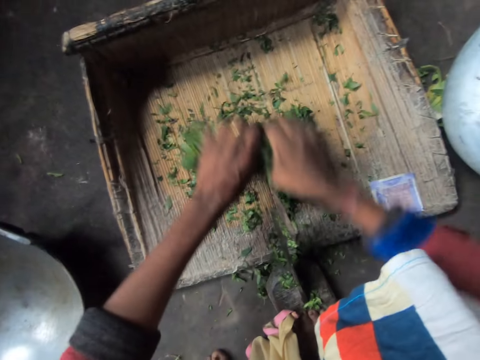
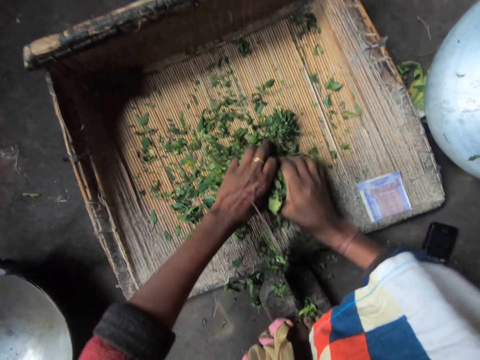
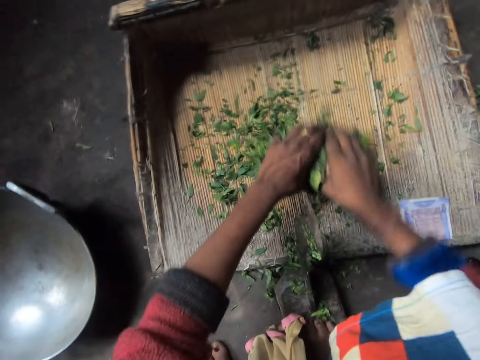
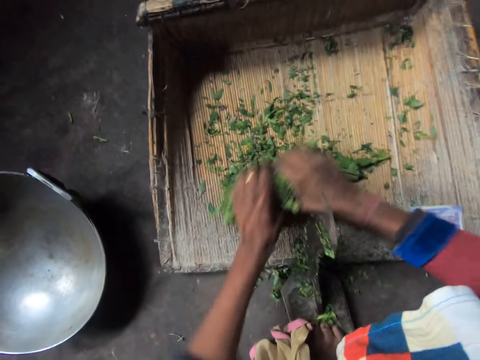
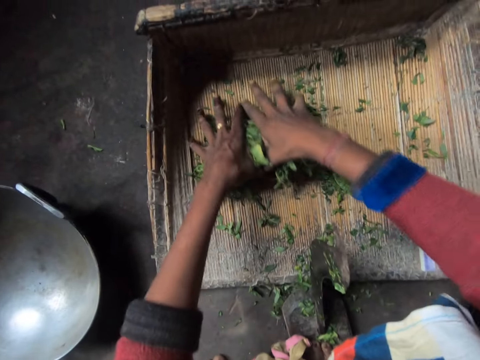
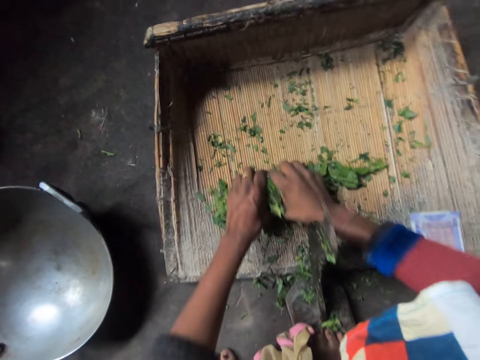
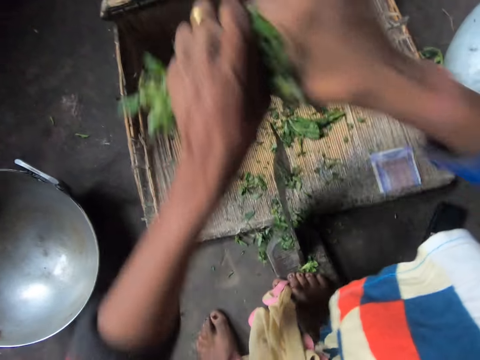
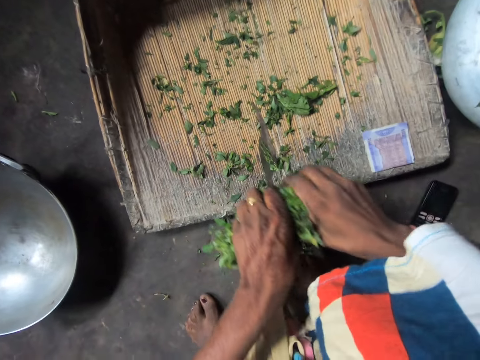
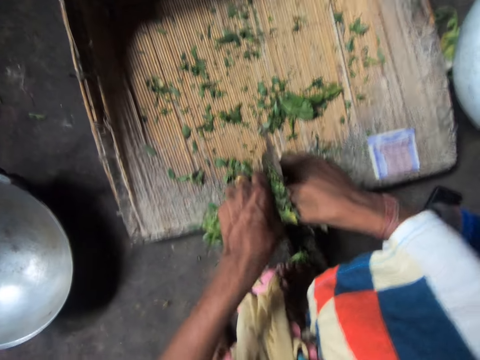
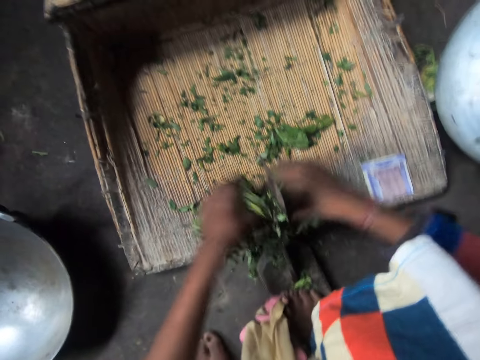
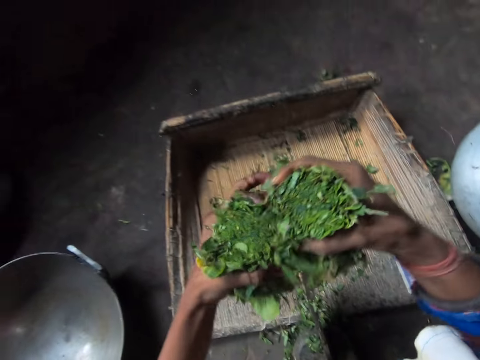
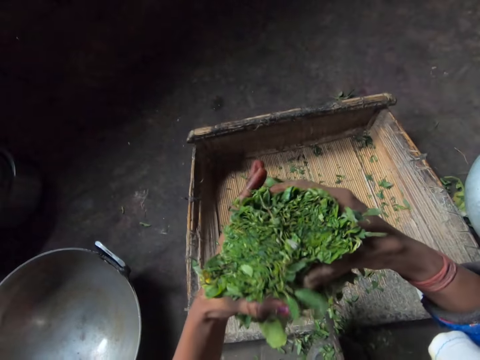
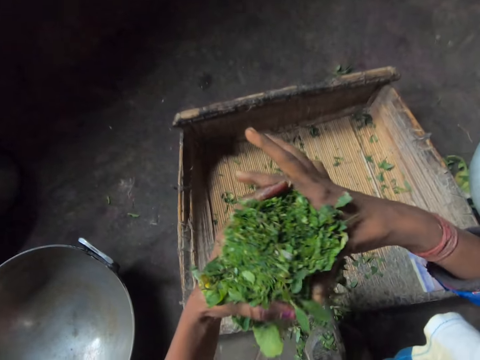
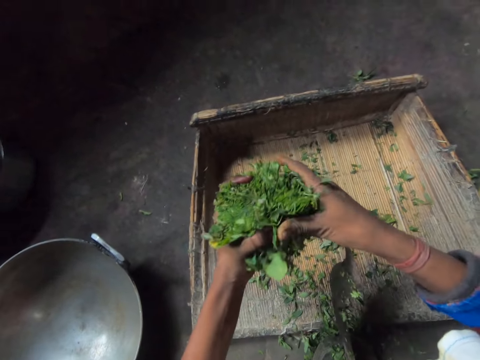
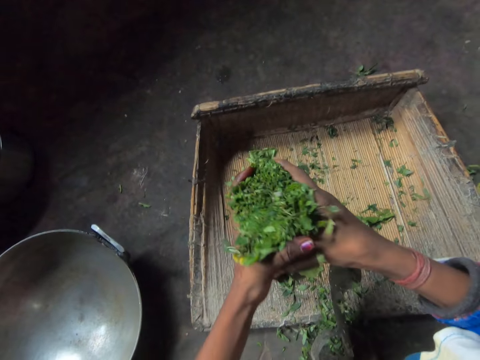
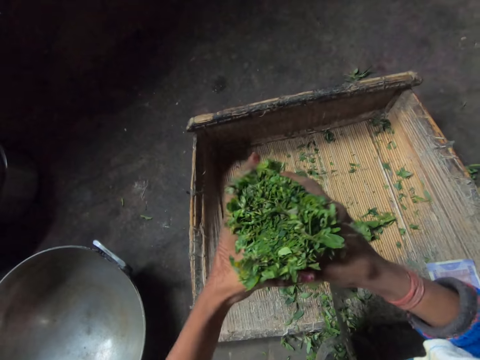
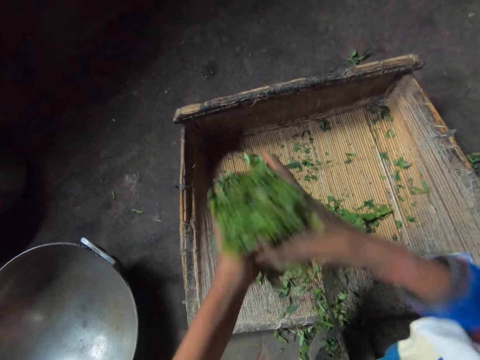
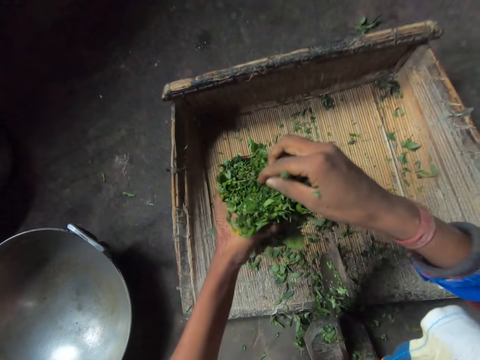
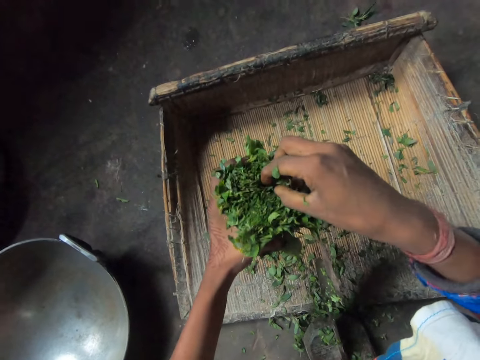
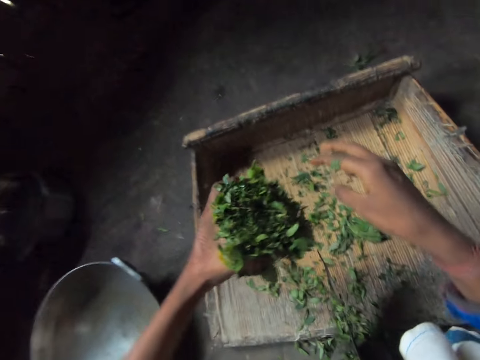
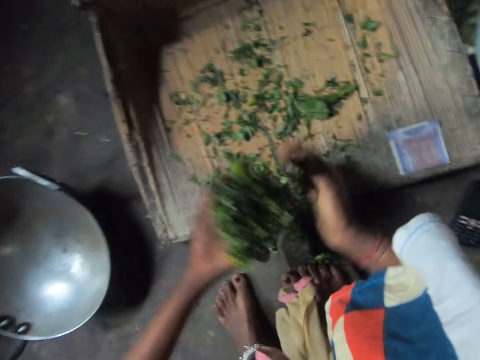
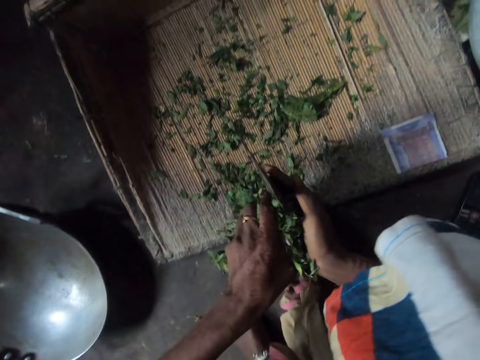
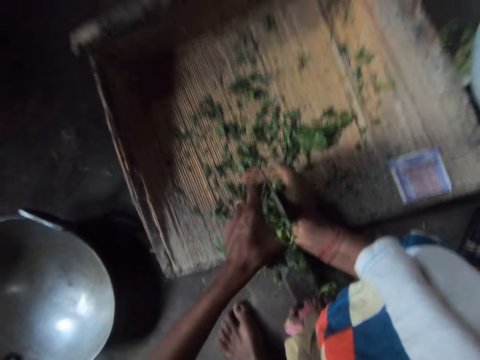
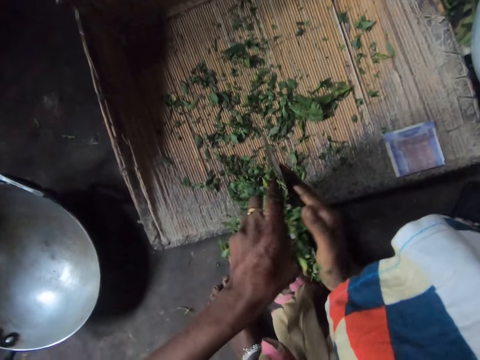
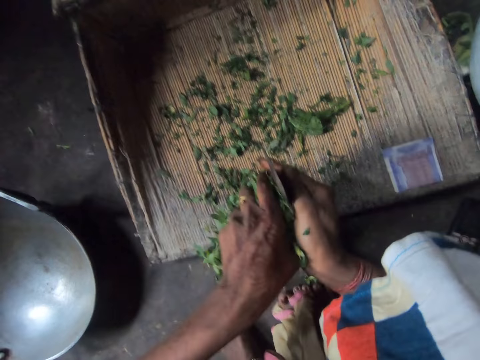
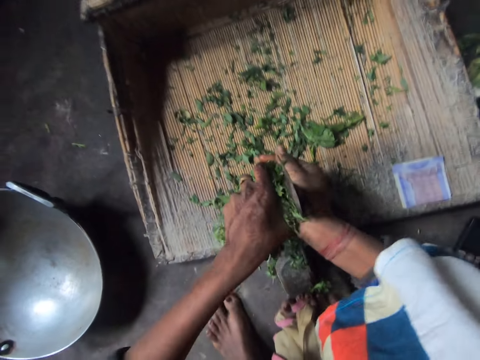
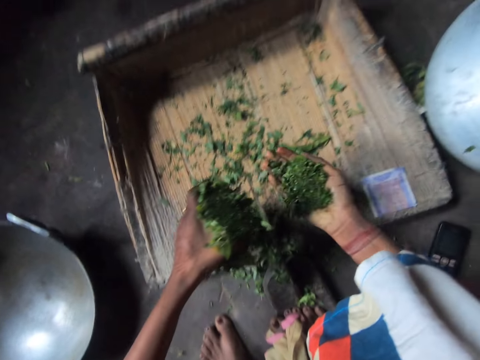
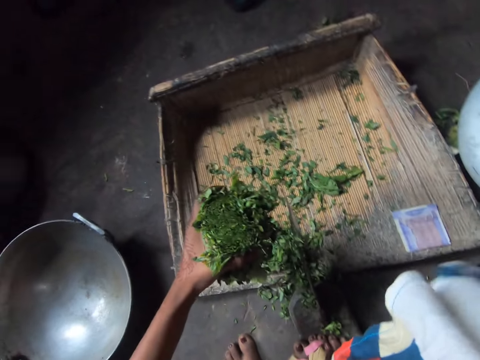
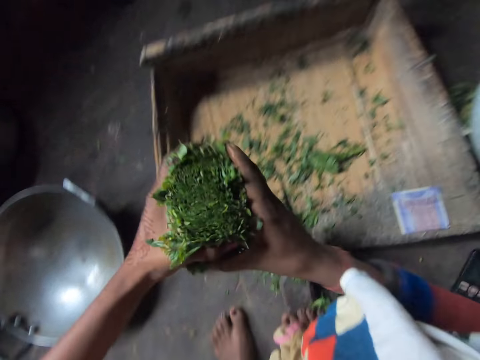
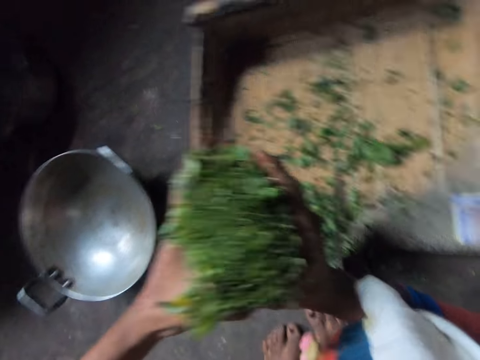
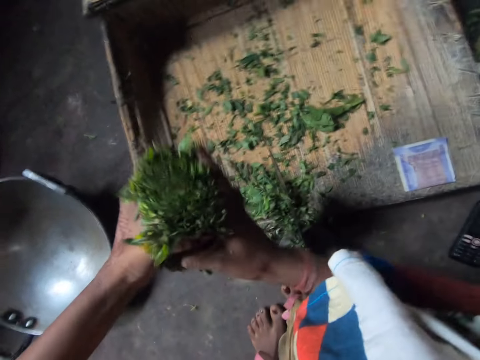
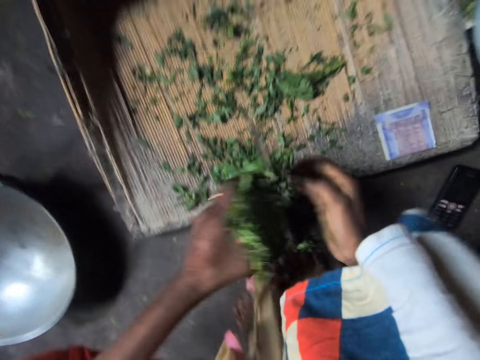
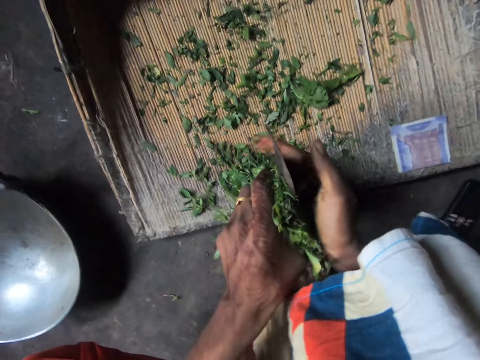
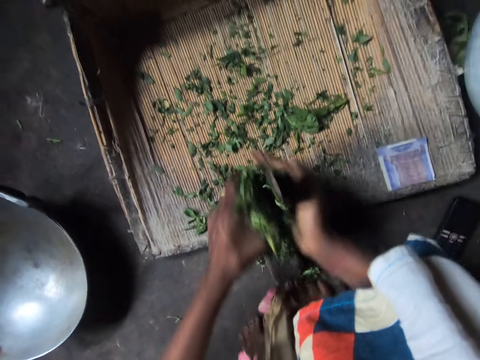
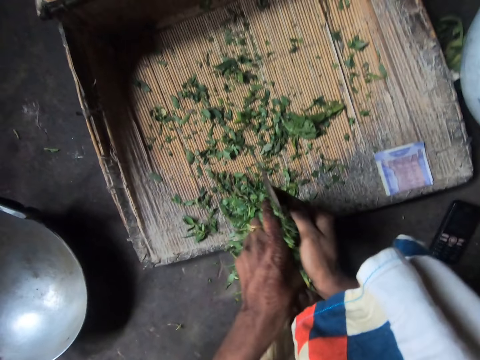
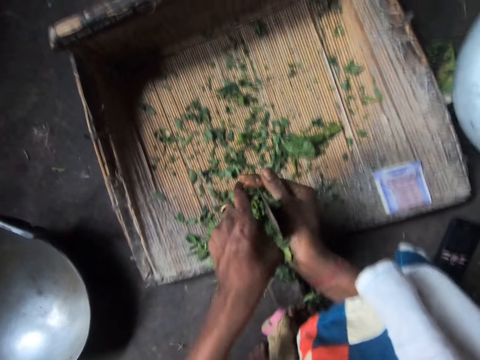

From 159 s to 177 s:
The camera wearer carries the vegetables from the chopping board. She cuts the vegetables into two with the kitchen axe attached to the chopping board. She puts the vegetables together. She removes parts of the vegetables briefly. She cuts the vegetables with the kitchen axe attached to the chopping board. She puts the chopped vegetables into the clay pot. She sets the vegetables in her hand. She resumes cutting the vegetables with the kitchen axe attached to the chopping board.

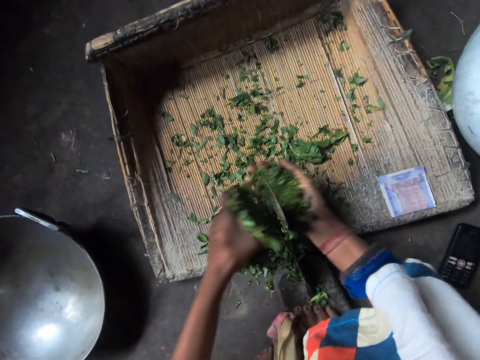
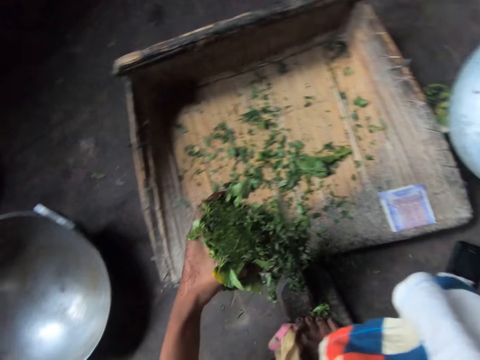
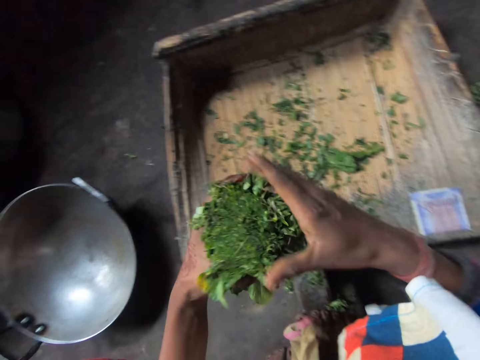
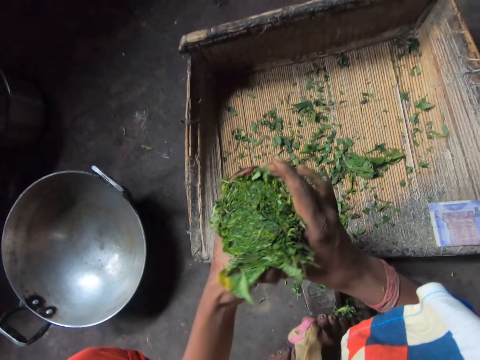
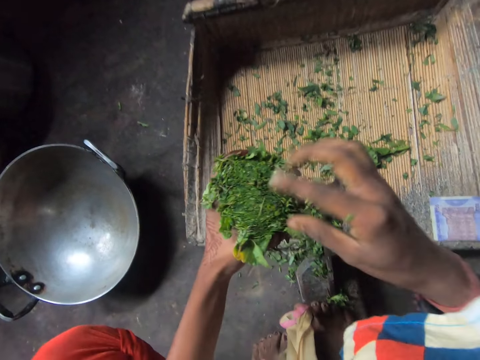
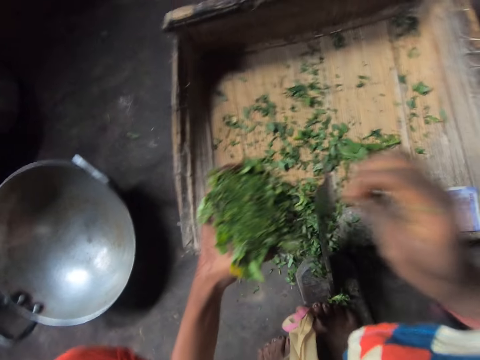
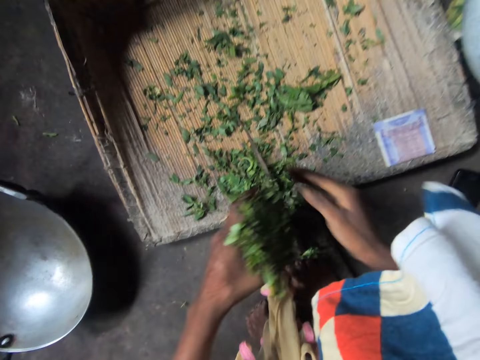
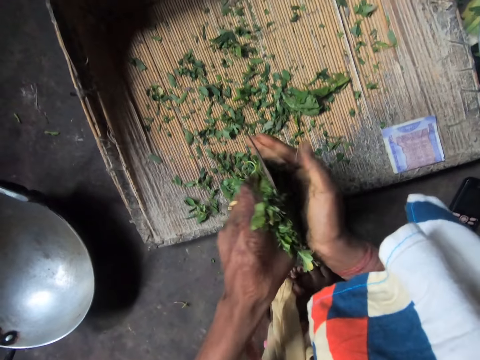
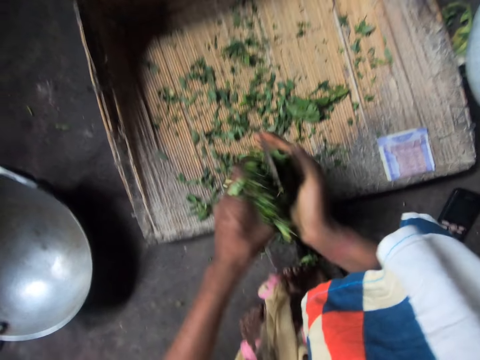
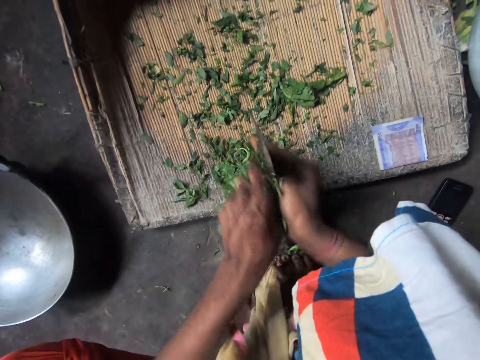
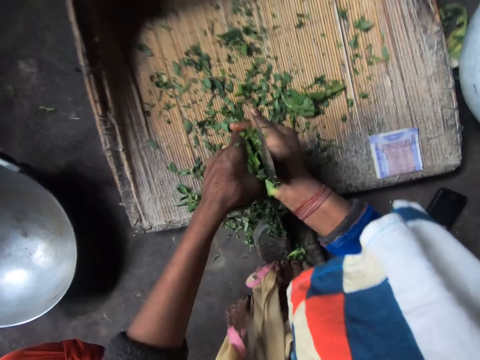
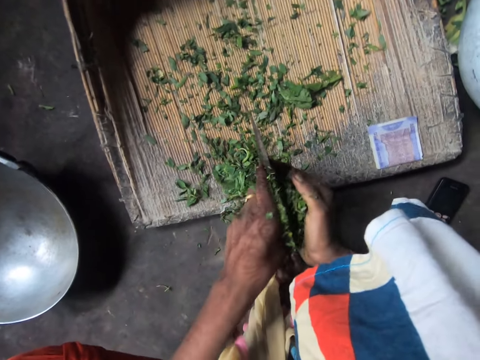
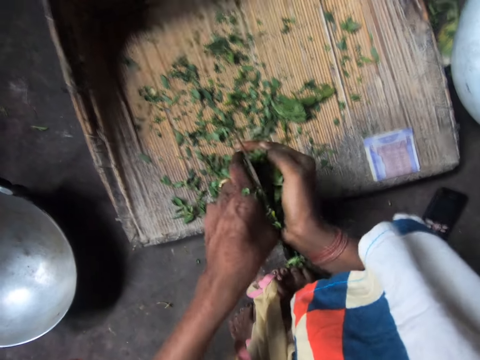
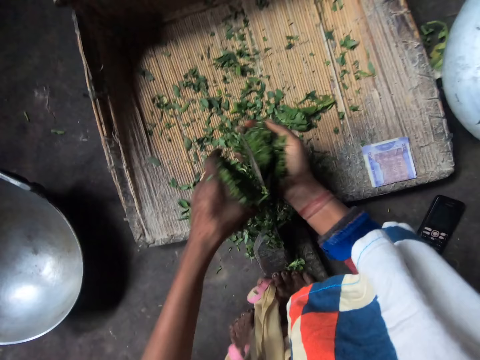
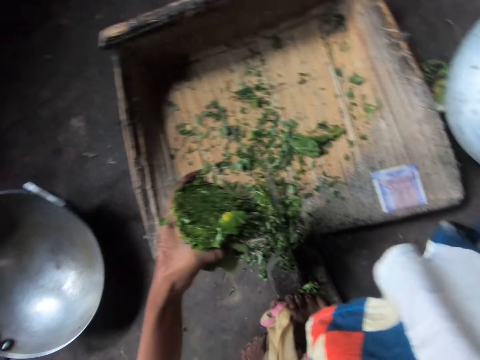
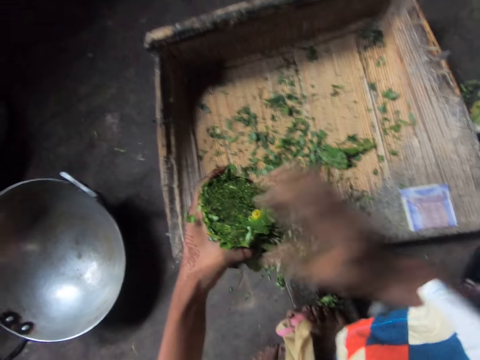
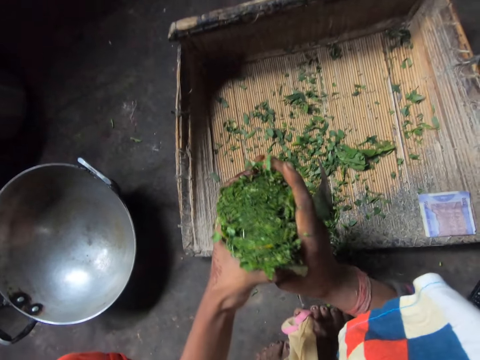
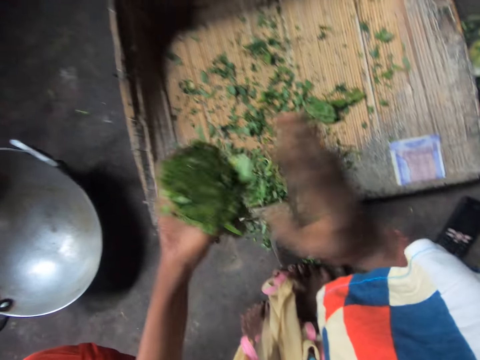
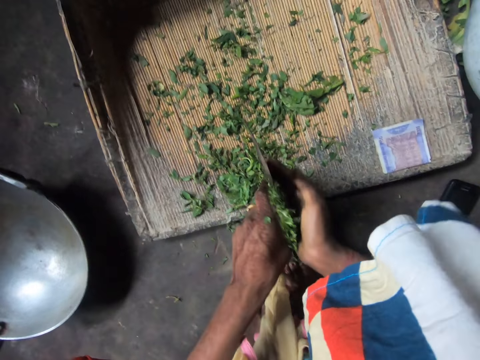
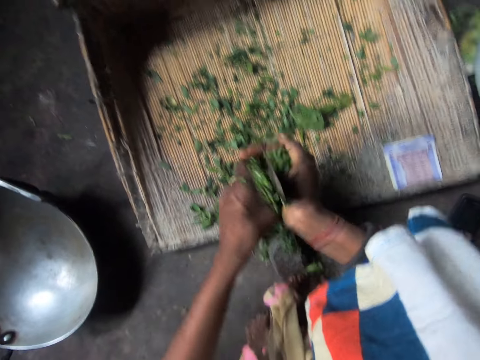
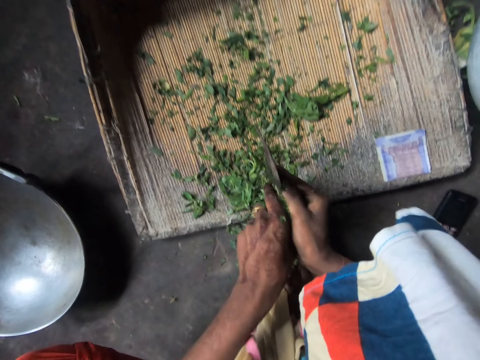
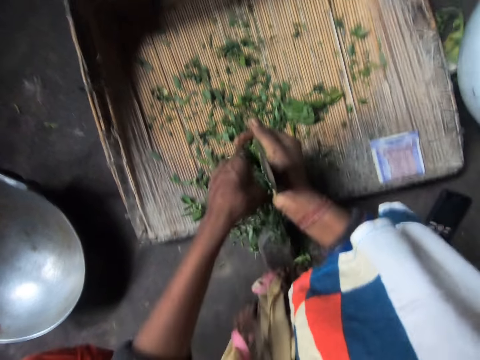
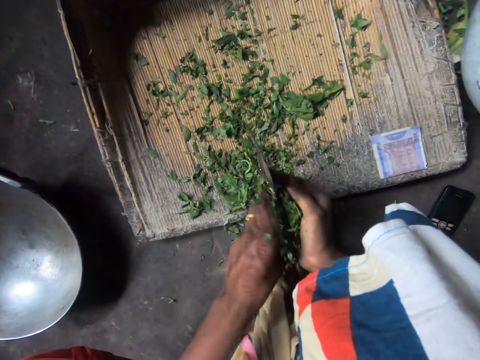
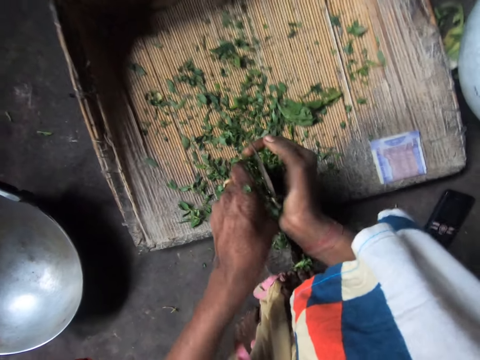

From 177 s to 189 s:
The camera wearer puts the chopped vegetables into the clay pot. She sets the vegetables in her hand. She removes parts of the vegetables briefly. She resumes cutting the vegetables with the kitchen axe attached to the chopping board. She puts the chopped vegetables into the clay pot or metallic pot. She sets the vegetables in her hand. She resumes cutting the vegetables with the kitchen axe attached to the chopping board.
